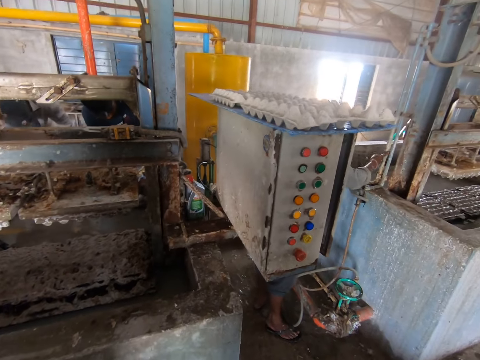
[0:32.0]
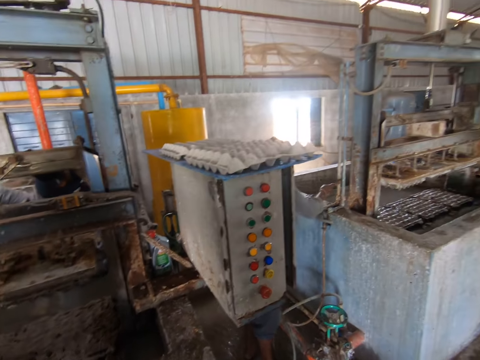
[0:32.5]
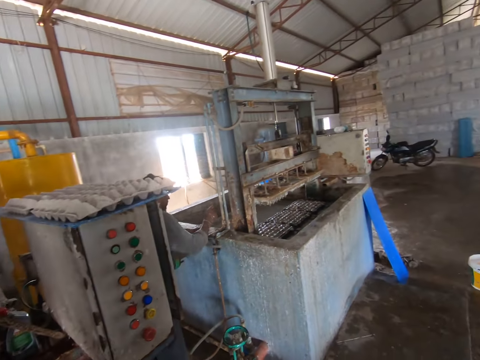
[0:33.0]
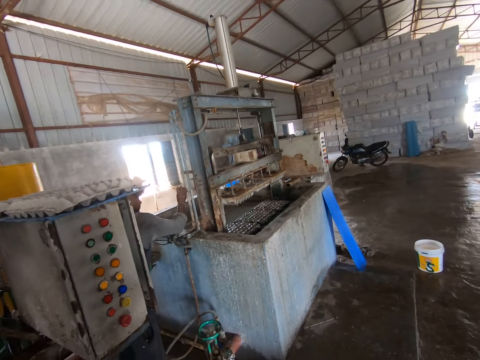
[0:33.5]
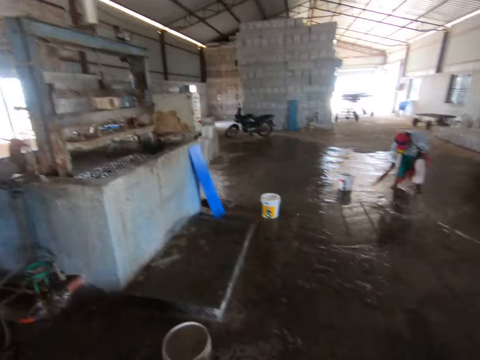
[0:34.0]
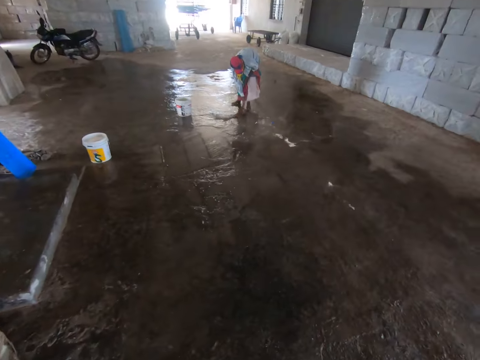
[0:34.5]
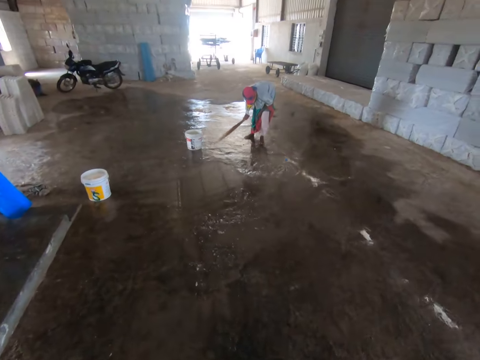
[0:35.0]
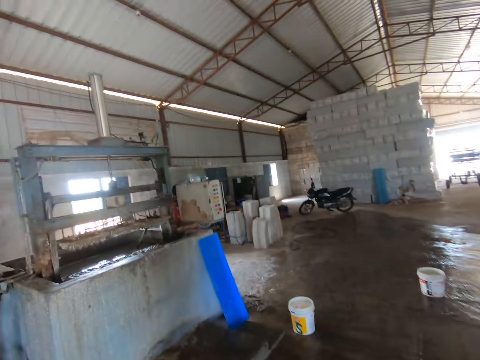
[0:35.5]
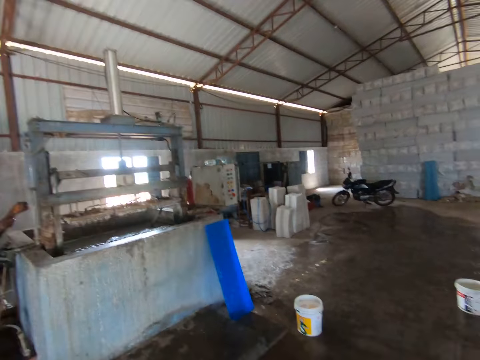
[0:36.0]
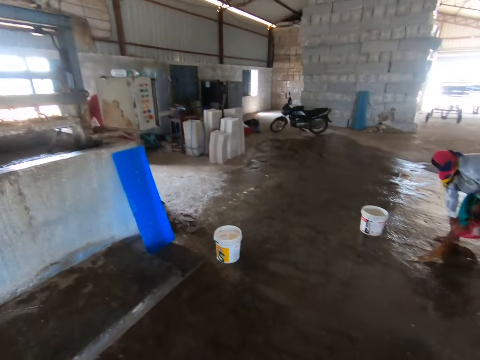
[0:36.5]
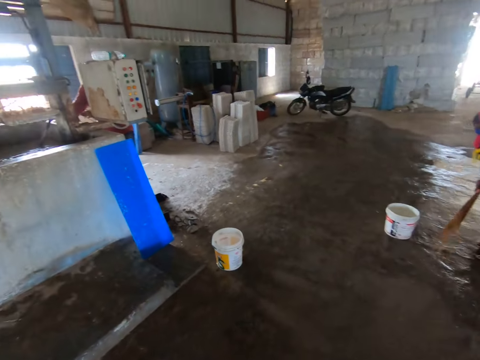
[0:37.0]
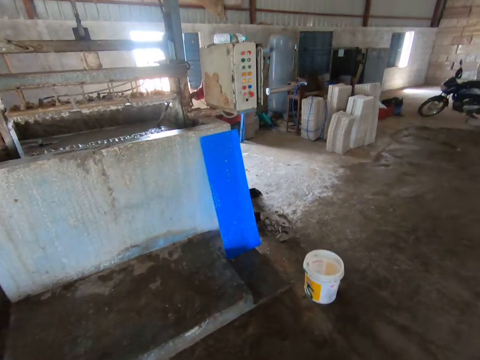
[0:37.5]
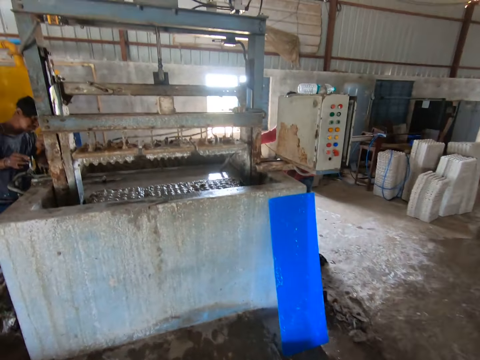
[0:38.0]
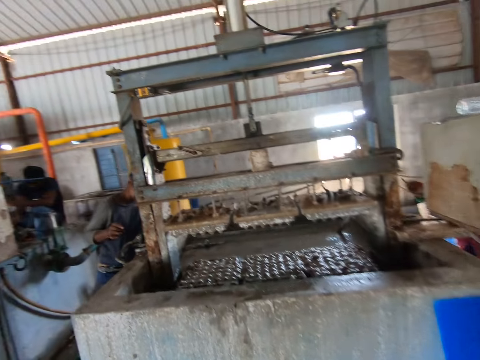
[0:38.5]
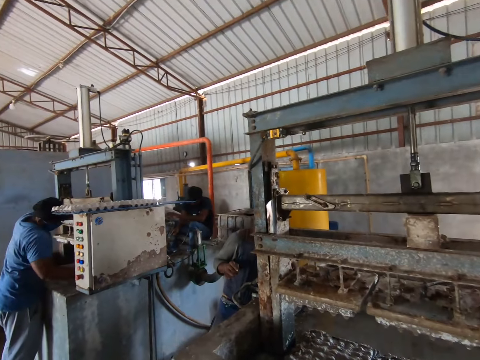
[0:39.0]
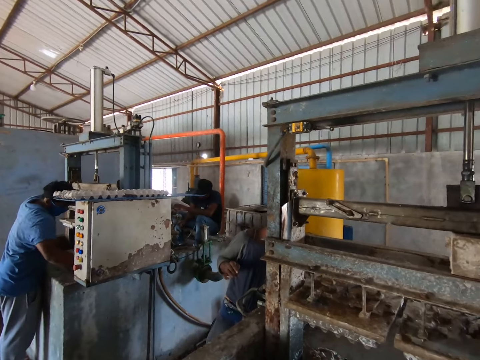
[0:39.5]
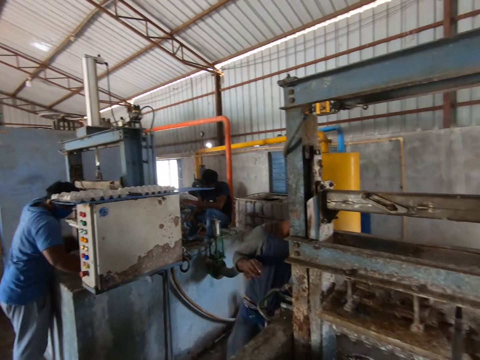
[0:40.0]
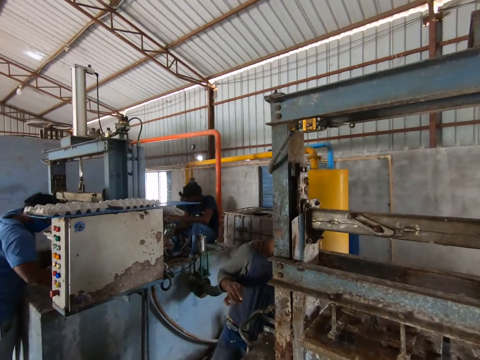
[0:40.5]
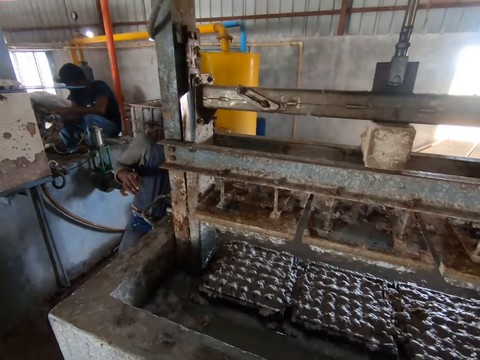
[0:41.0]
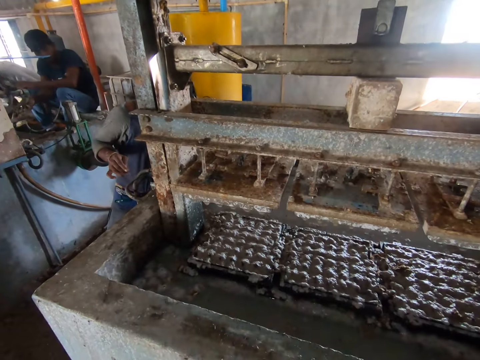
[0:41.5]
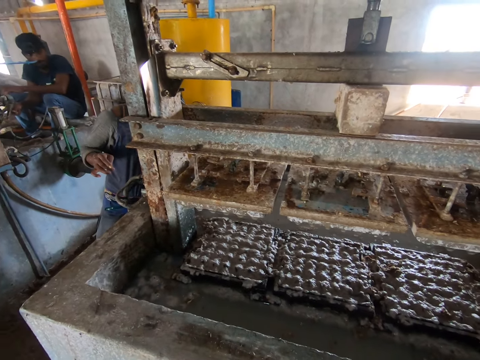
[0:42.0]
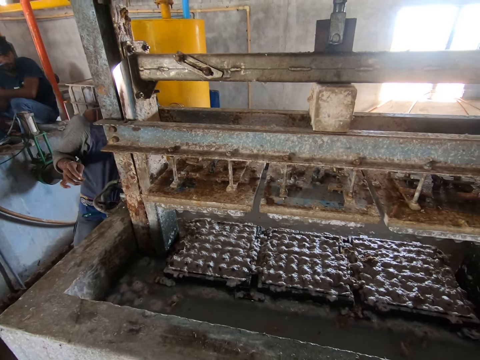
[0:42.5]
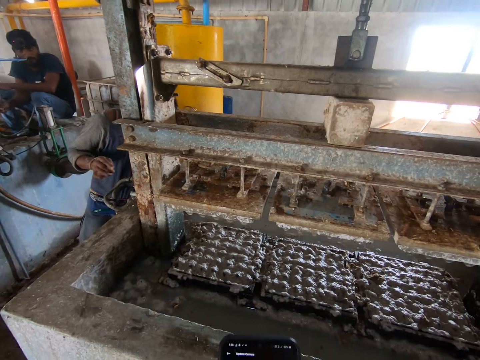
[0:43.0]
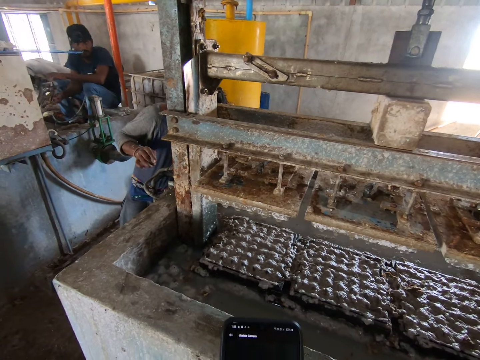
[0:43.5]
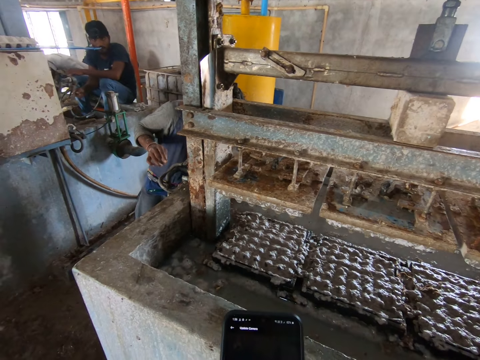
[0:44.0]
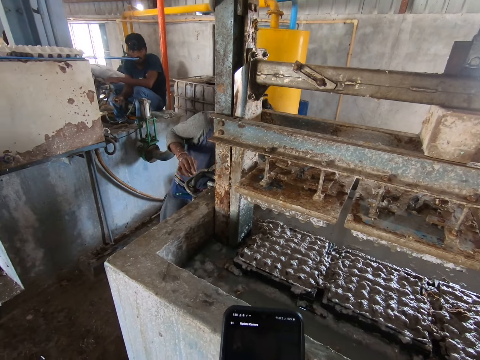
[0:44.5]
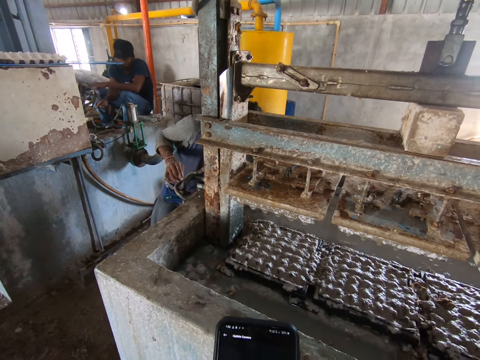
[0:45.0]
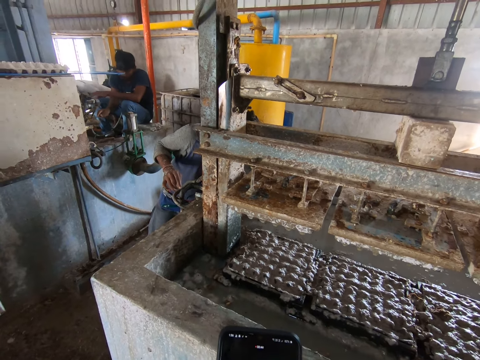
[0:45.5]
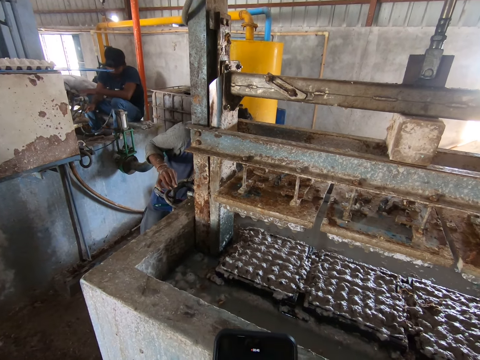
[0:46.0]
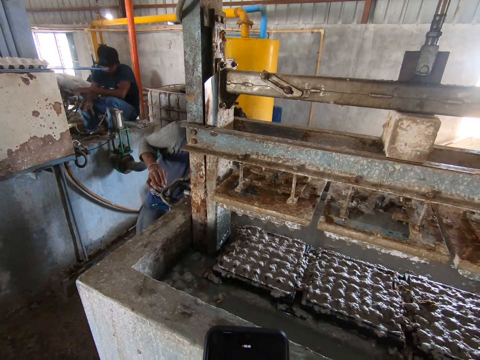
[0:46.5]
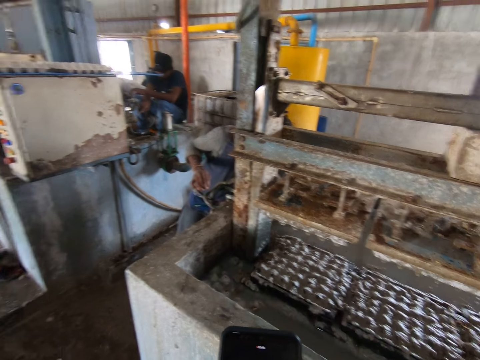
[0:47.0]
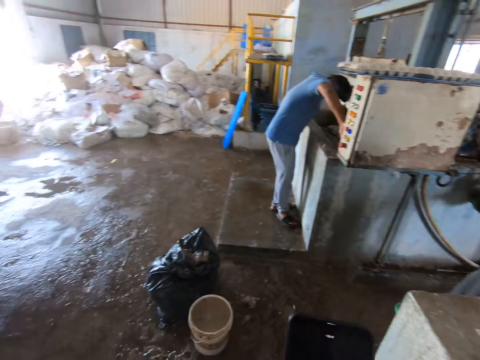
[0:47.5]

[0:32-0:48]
The camera wearer looks around. They walk. They stop. They use the phone.

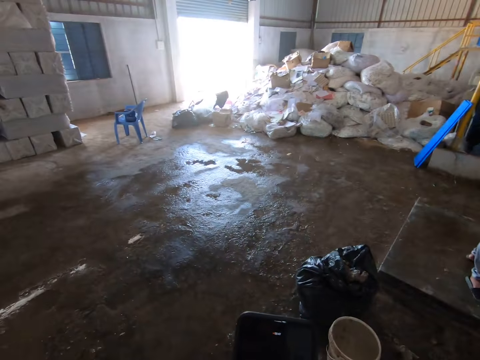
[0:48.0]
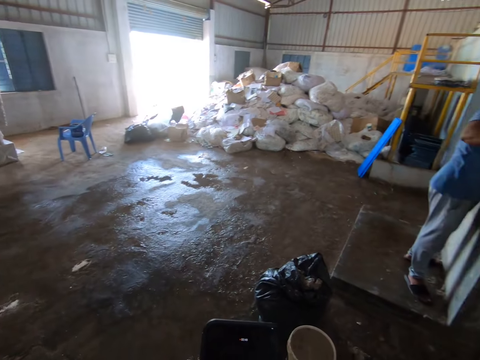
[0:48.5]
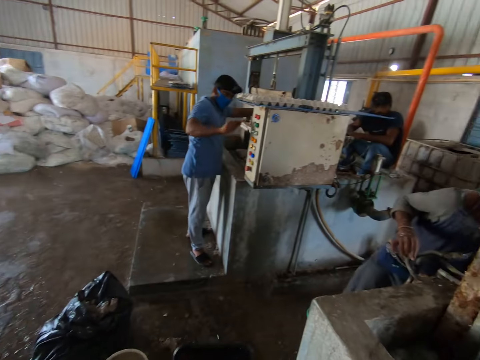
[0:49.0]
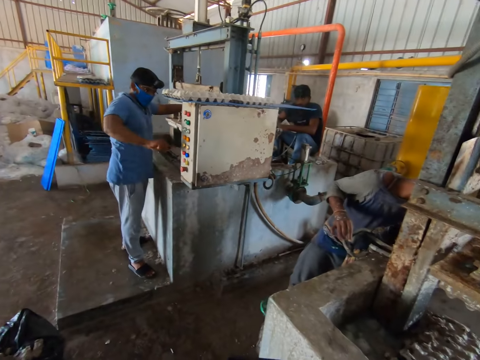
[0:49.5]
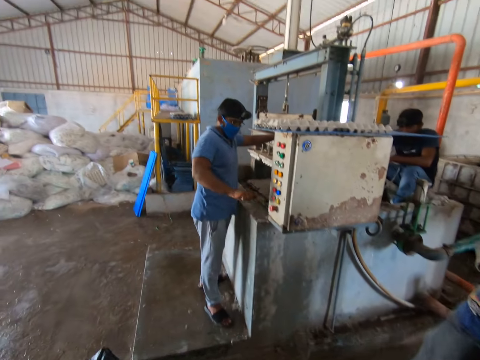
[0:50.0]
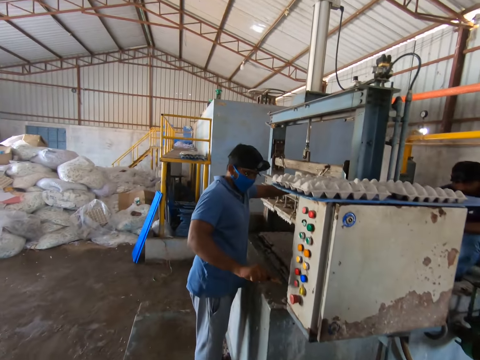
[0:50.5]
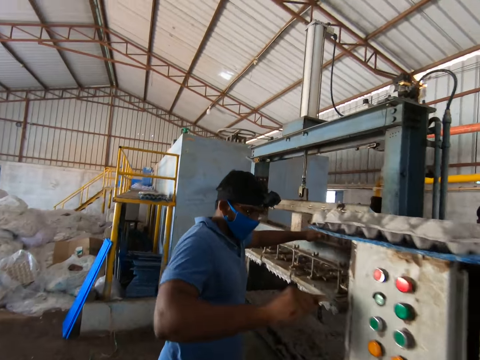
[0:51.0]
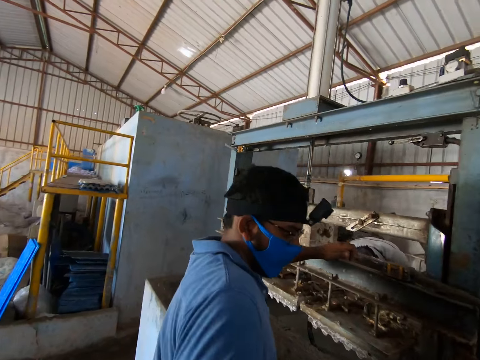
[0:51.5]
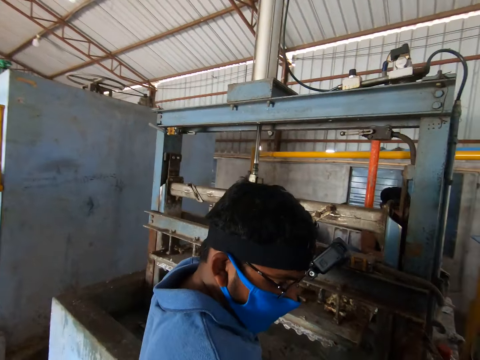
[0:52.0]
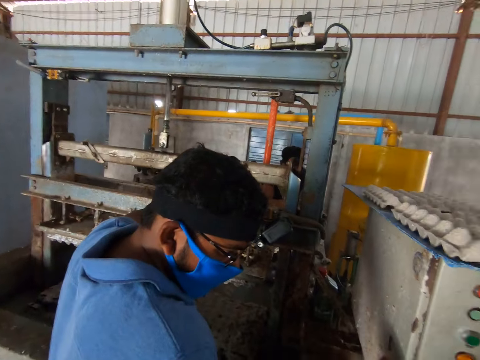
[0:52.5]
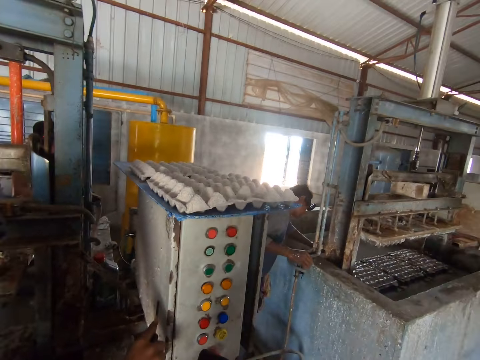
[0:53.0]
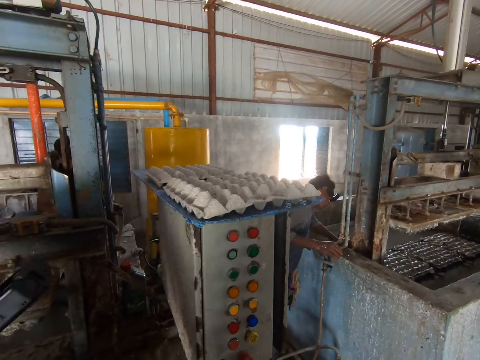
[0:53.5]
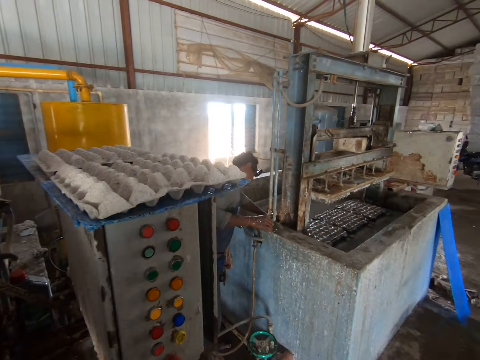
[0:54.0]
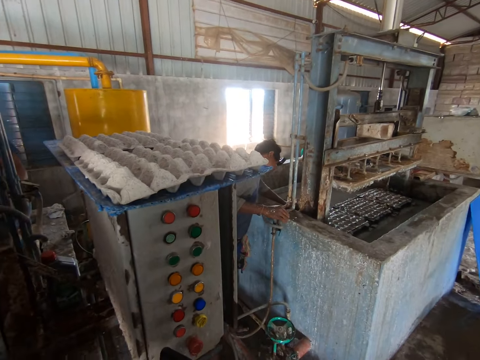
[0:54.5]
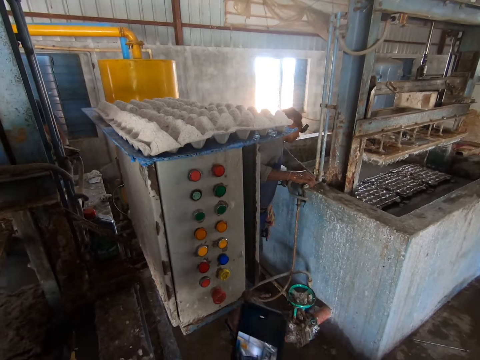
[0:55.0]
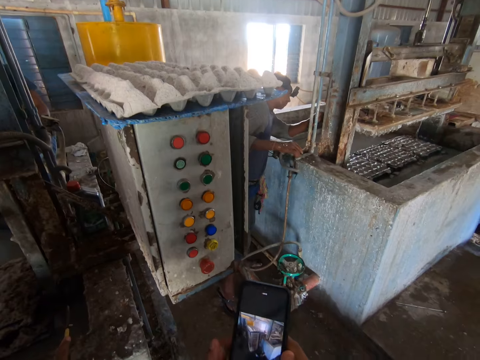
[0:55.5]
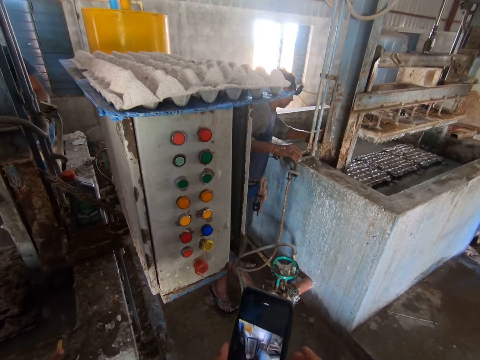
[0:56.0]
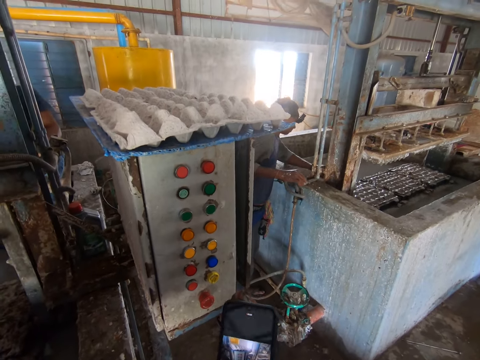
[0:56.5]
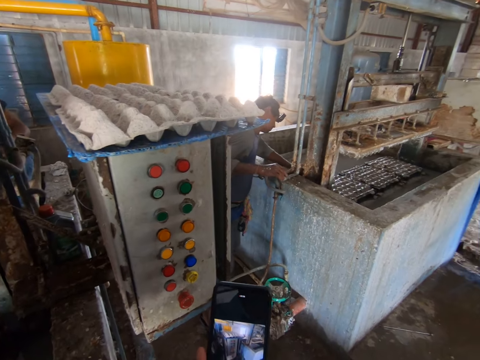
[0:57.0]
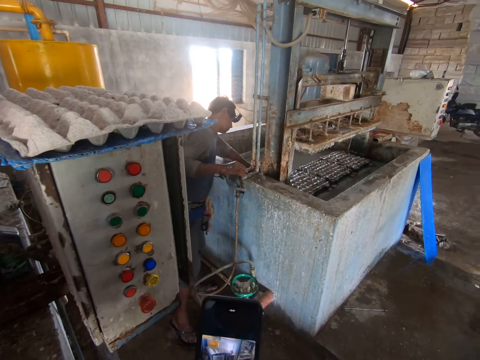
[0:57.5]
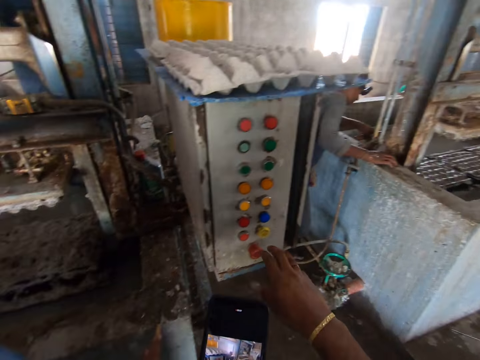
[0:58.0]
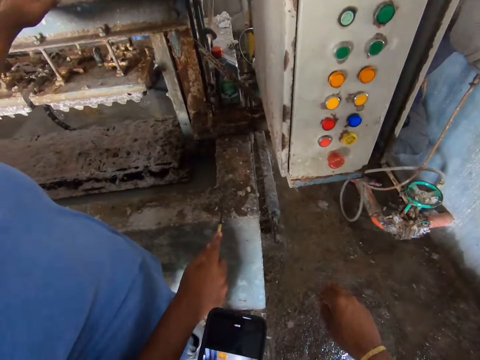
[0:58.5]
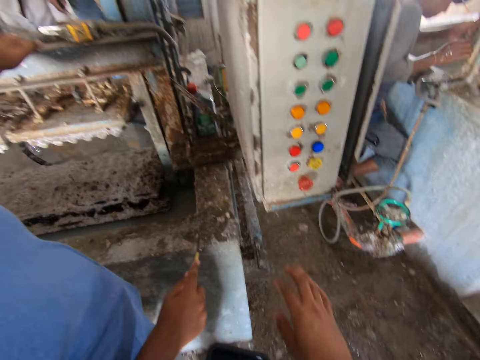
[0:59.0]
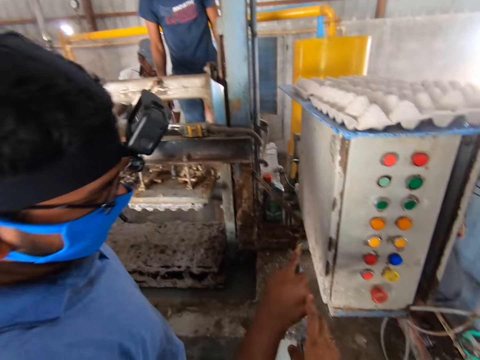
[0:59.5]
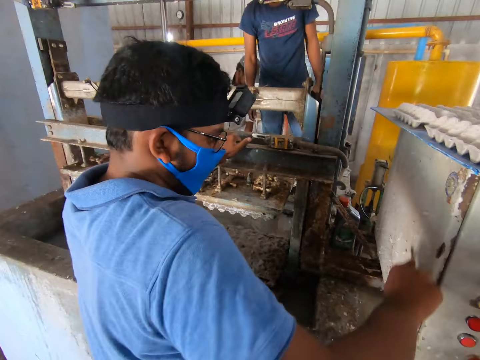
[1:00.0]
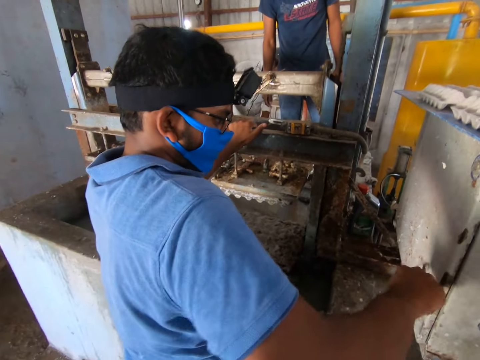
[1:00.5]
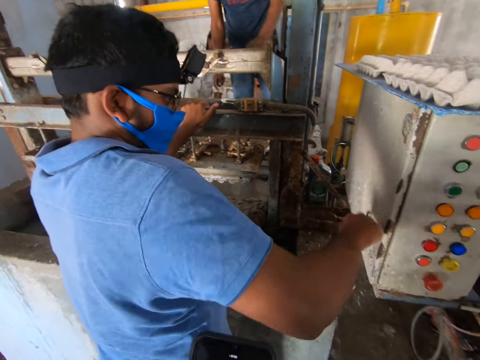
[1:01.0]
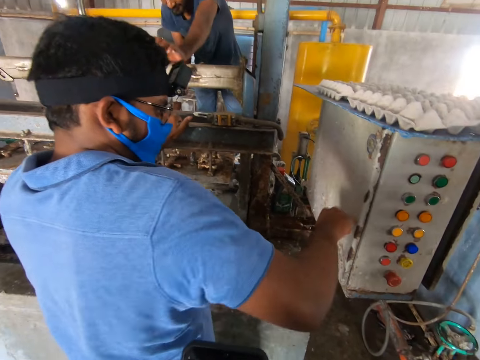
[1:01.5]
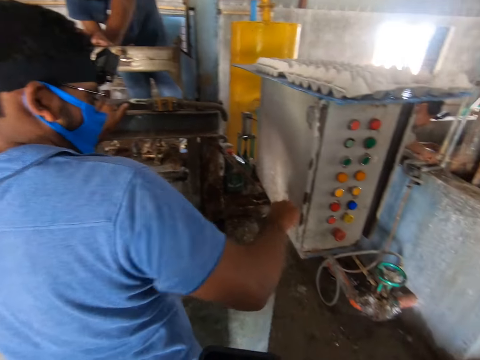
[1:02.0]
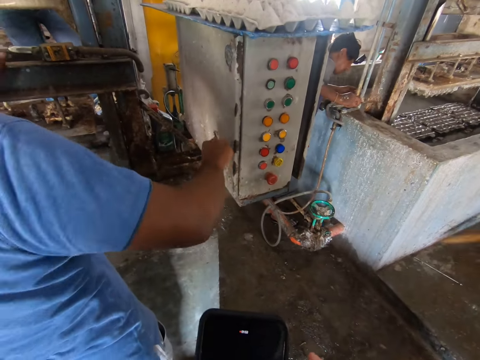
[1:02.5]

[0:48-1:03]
The camera wearer walks forward. They stop. They interact with a man. They operate the phone. They show the phone to the man. The man scratches the wall.
